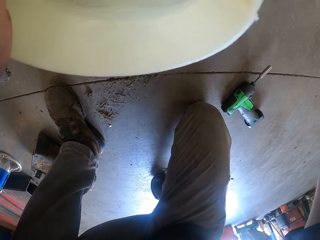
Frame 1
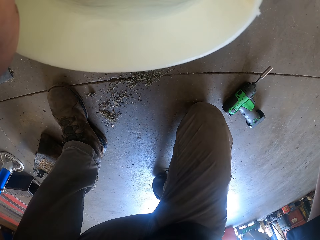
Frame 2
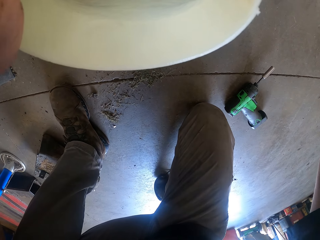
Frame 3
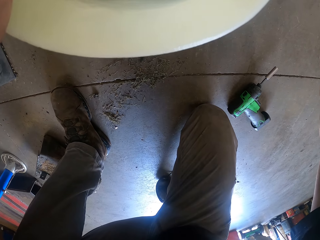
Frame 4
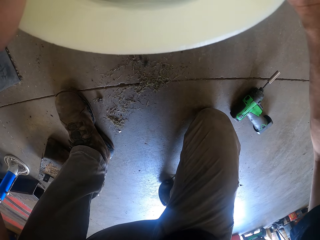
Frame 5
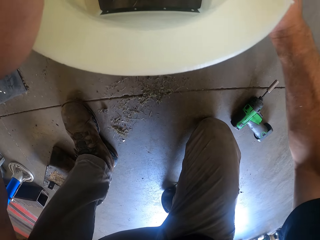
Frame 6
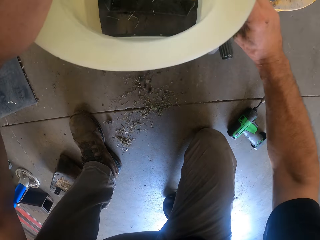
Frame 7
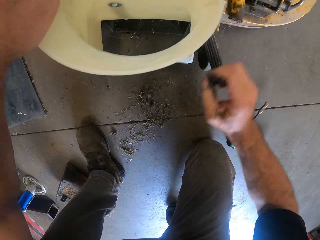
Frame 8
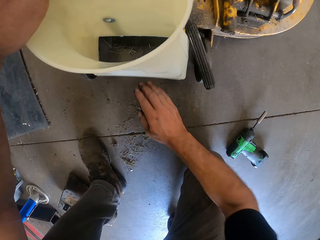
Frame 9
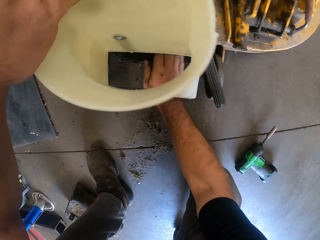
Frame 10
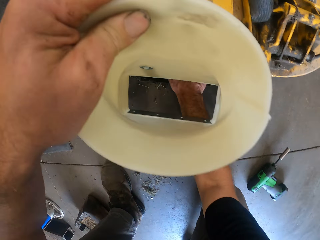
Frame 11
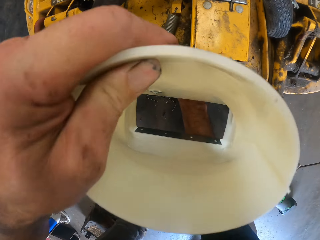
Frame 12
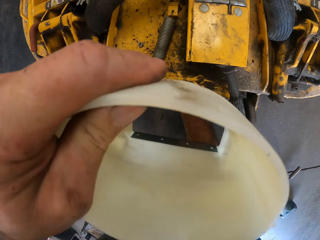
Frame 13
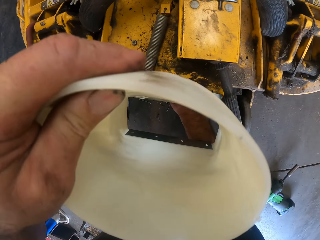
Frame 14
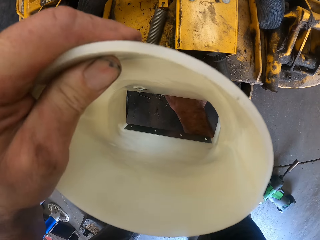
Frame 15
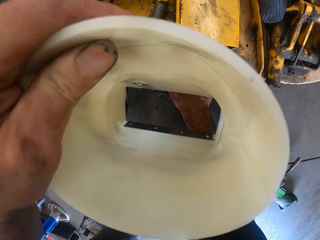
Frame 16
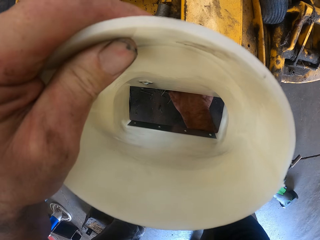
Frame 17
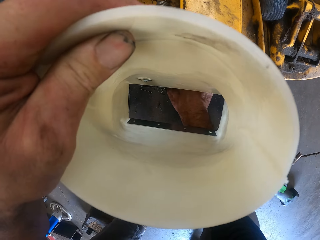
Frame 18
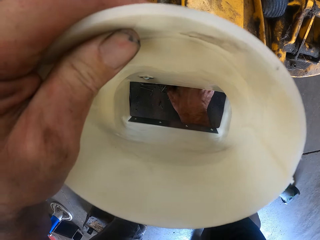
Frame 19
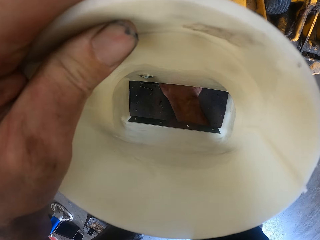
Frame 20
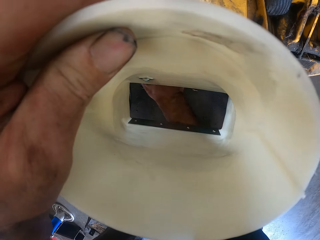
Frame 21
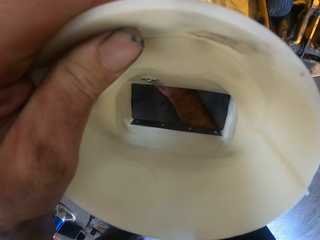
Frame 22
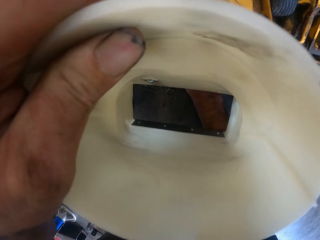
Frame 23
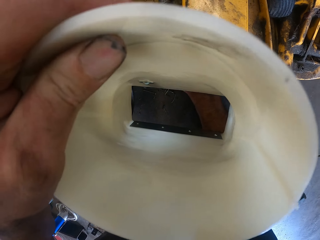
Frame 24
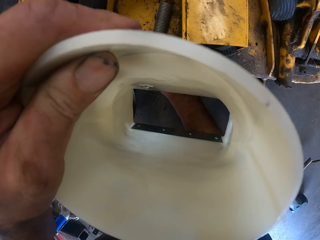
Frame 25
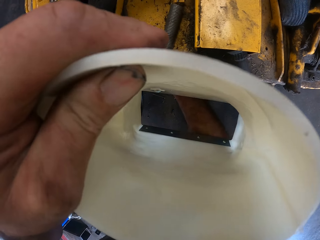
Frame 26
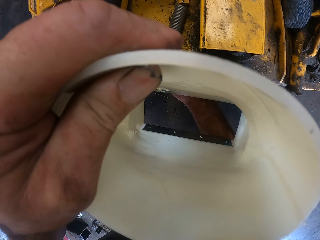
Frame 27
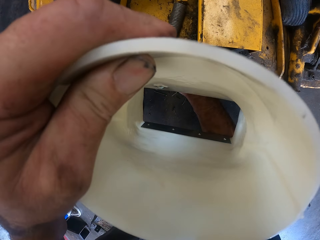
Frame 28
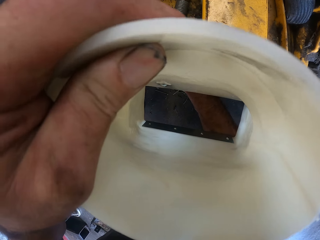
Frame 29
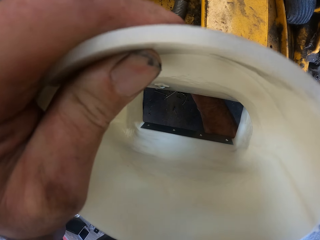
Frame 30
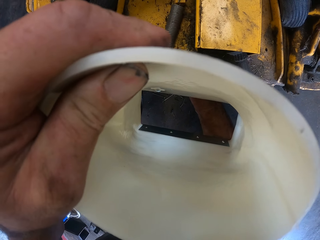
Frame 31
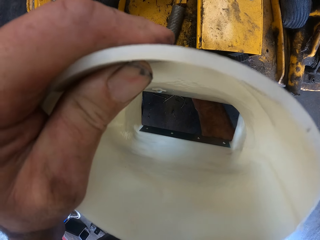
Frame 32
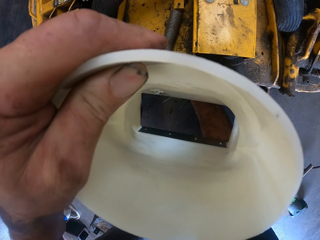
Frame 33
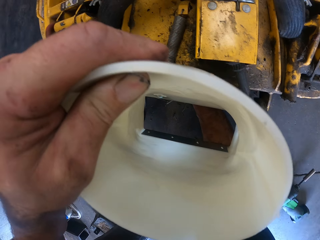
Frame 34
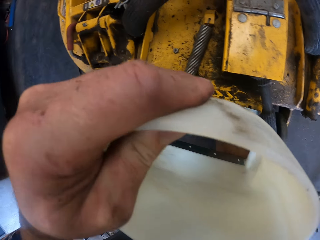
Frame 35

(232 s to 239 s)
The camera wearer fixes the plastic container in the machine.

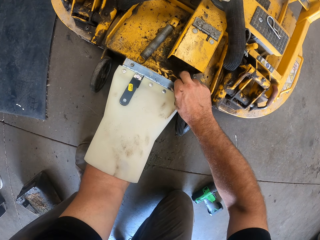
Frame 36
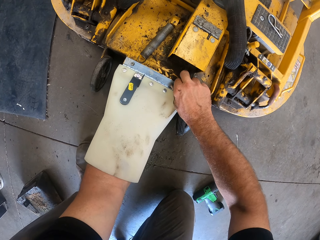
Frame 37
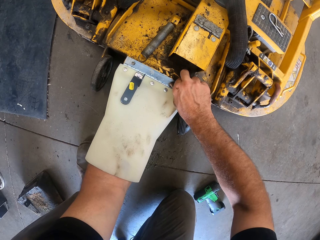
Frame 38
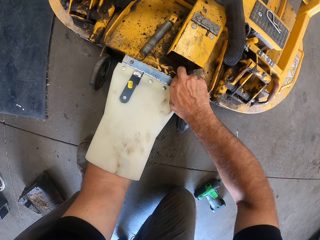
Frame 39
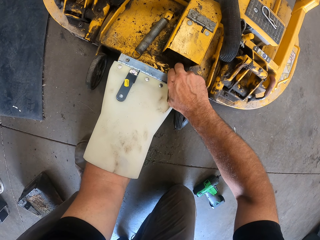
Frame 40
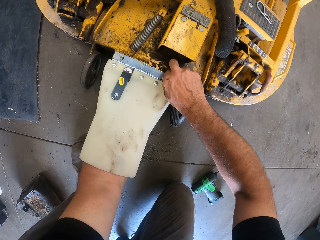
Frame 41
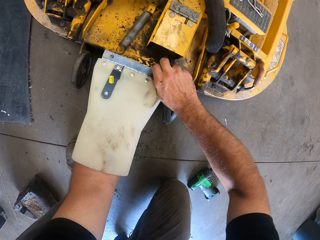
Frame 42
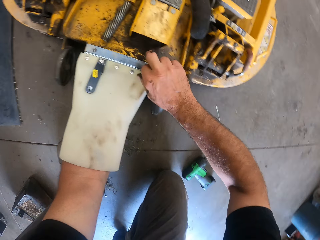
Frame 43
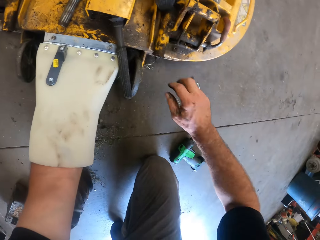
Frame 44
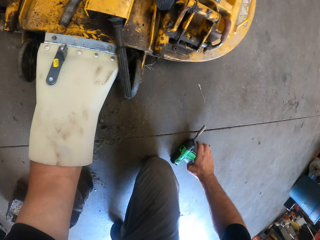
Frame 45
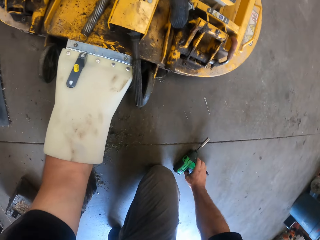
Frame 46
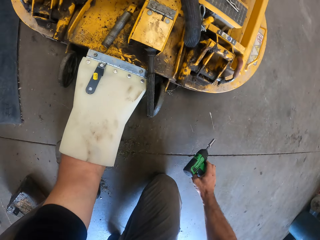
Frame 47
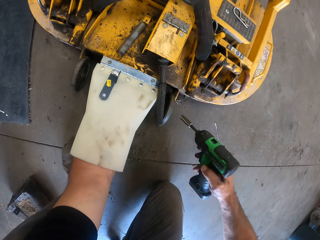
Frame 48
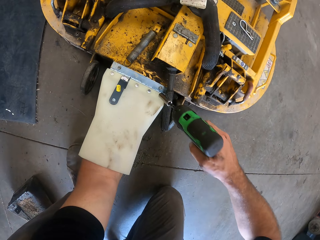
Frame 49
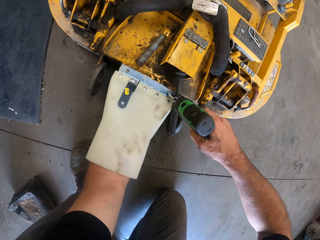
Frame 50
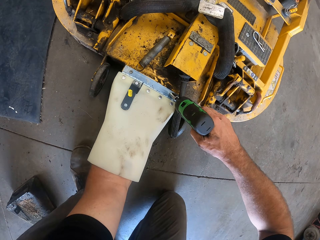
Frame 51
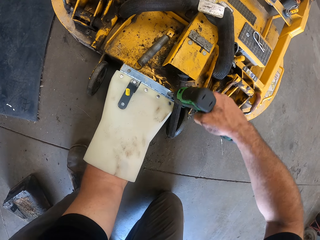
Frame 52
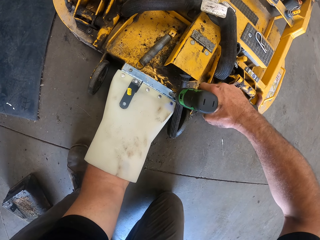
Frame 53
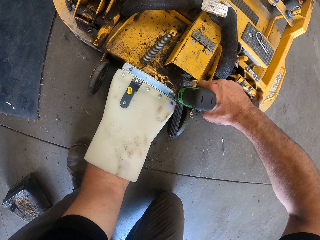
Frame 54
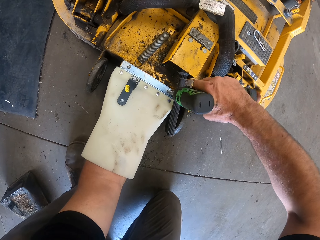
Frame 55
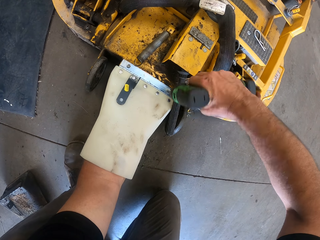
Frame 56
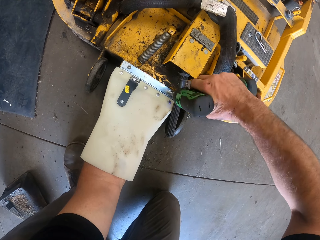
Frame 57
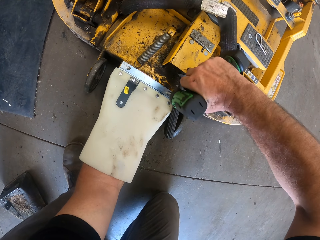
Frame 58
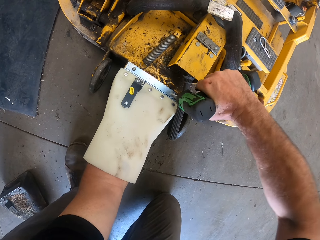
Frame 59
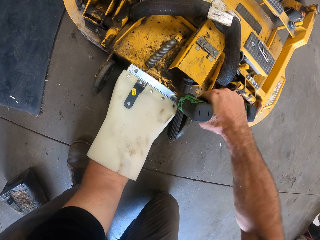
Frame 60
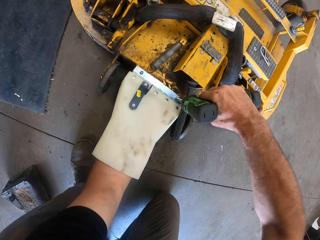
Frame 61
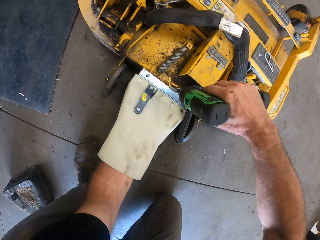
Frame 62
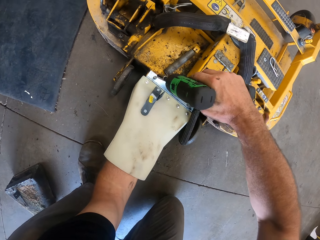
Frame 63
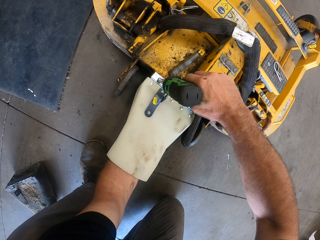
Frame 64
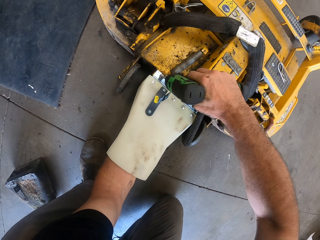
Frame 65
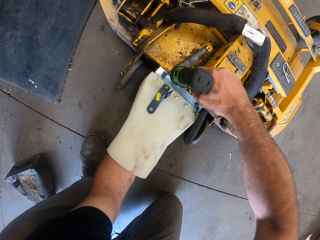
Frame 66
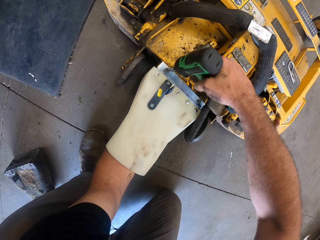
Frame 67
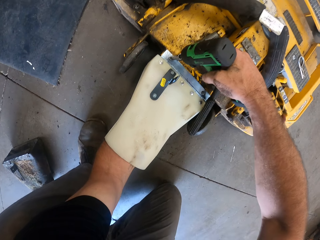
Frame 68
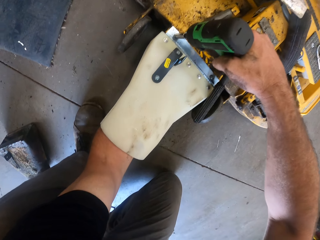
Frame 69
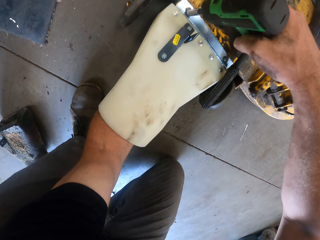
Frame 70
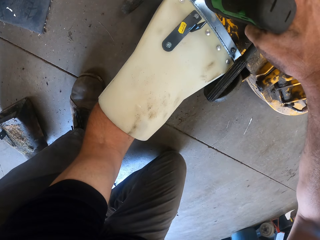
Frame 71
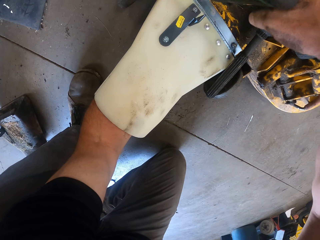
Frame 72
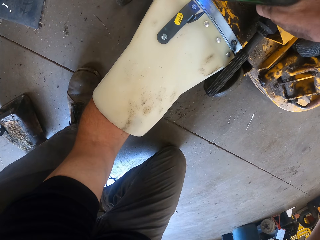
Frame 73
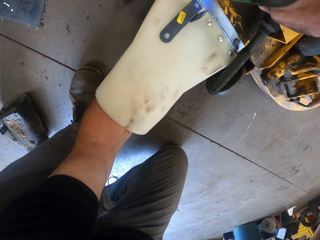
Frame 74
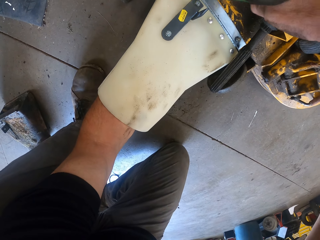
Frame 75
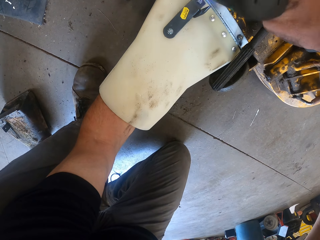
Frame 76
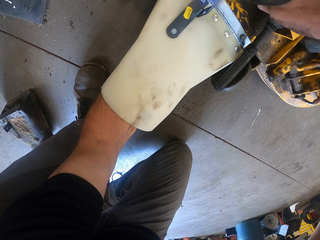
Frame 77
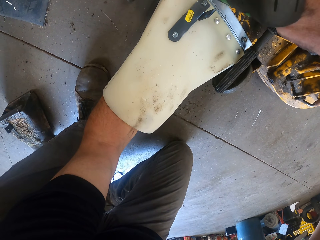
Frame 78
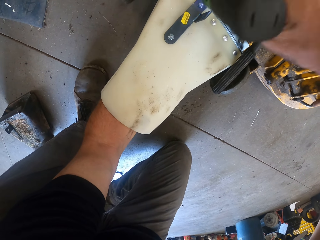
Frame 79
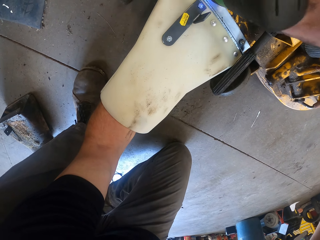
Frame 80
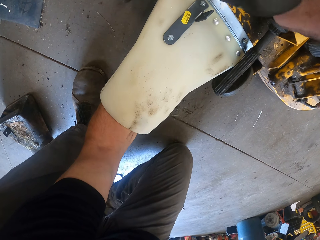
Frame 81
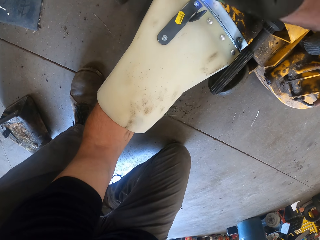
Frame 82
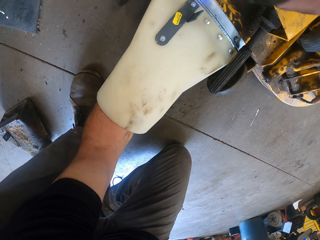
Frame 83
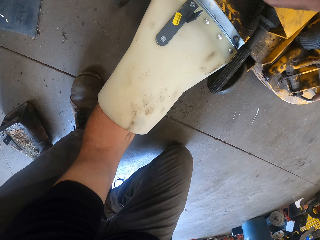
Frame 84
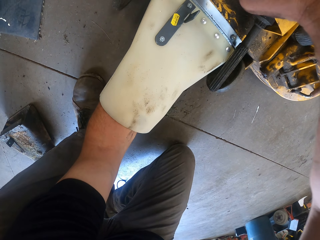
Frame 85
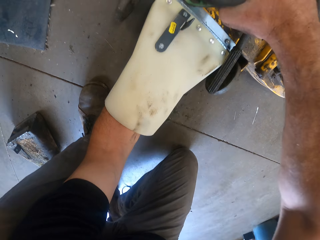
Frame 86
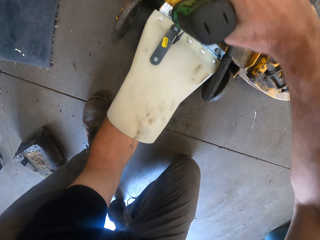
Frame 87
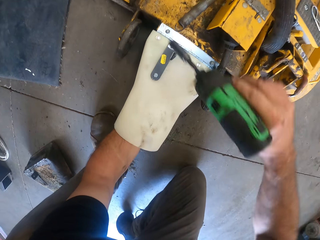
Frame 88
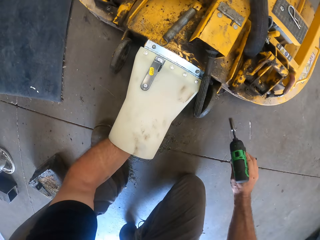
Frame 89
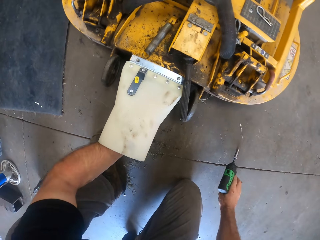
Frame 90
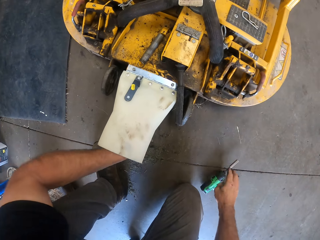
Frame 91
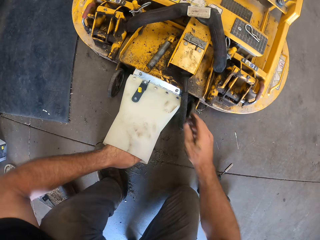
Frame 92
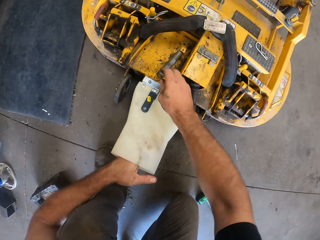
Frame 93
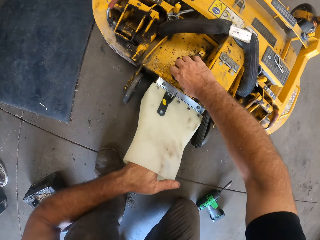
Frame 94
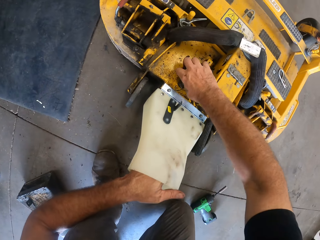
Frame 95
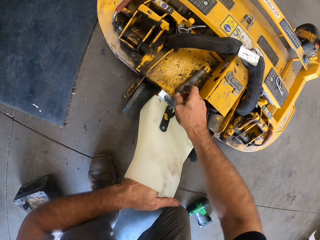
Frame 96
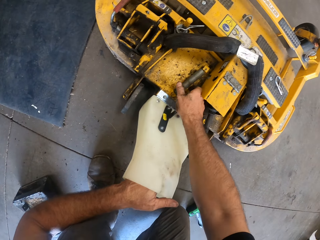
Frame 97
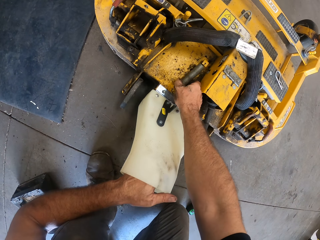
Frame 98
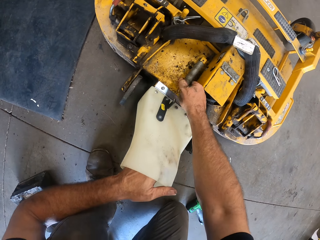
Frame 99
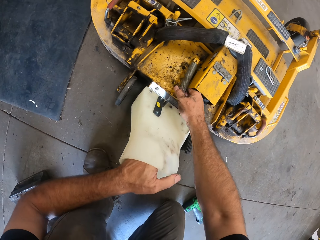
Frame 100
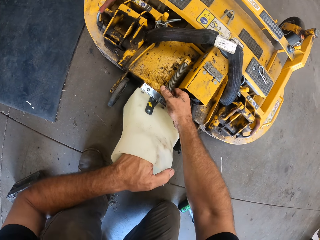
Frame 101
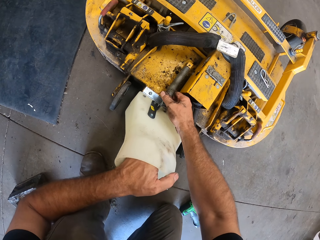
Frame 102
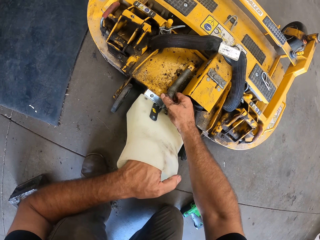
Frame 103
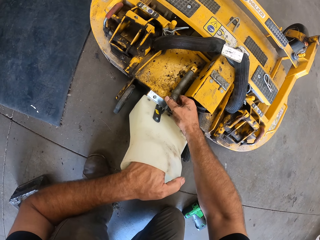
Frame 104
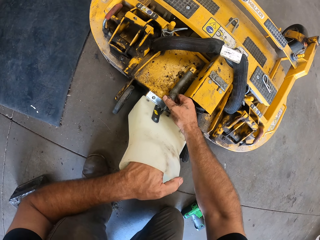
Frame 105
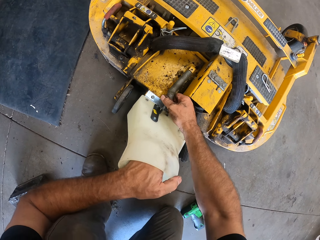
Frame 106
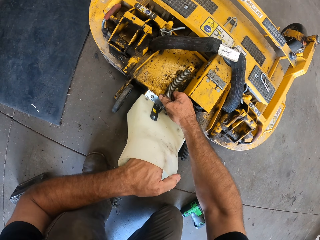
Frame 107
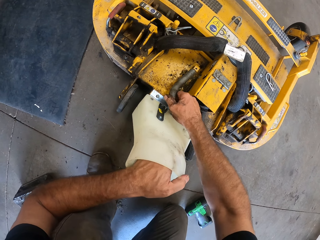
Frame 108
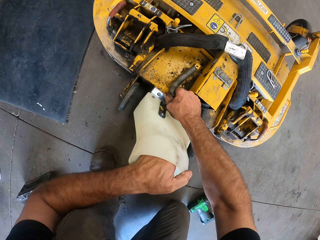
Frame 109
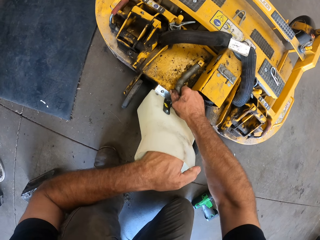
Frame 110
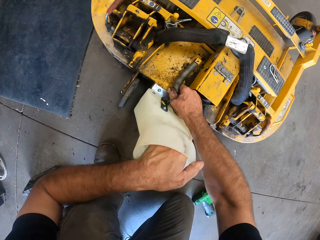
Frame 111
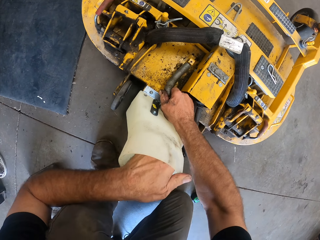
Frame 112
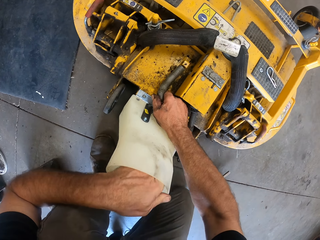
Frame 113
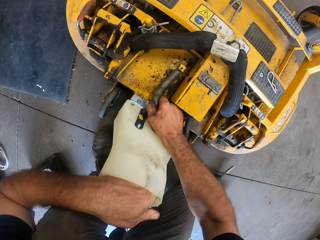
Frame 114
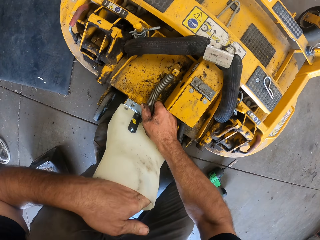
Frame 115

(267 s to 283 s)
The camera wearer takes the driller from the floor. They drill the plastic container into the machine. They fix the nuts on the lawn mower deck. They drop the driller on the floor. They check the lawn mower deck. They fix the plastic container in the machine.
